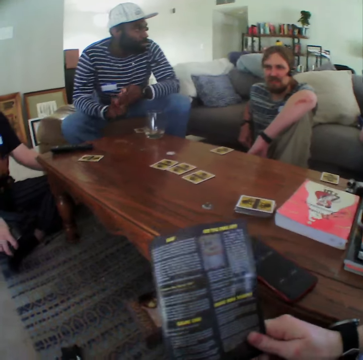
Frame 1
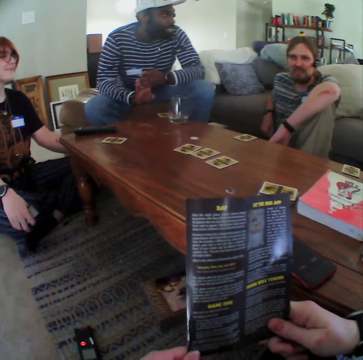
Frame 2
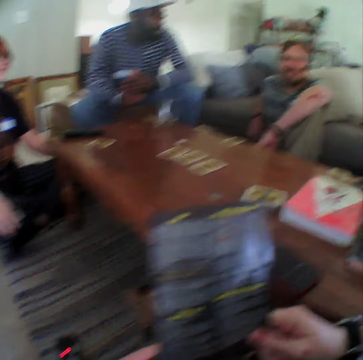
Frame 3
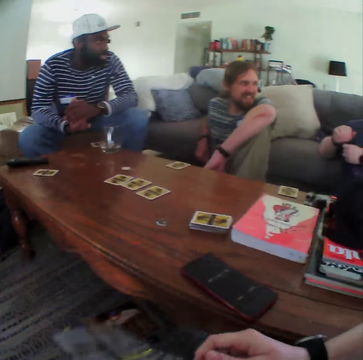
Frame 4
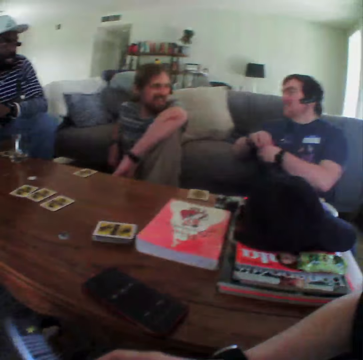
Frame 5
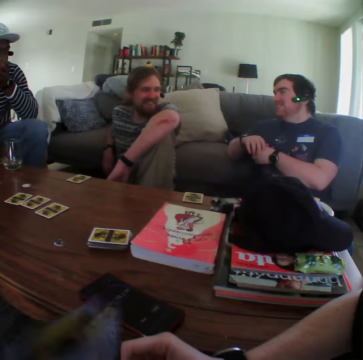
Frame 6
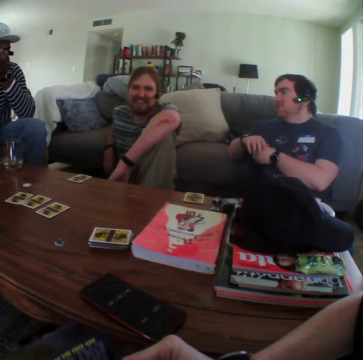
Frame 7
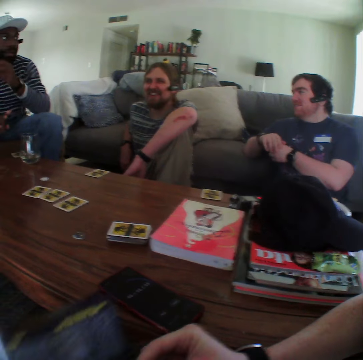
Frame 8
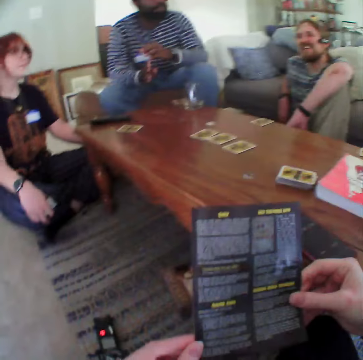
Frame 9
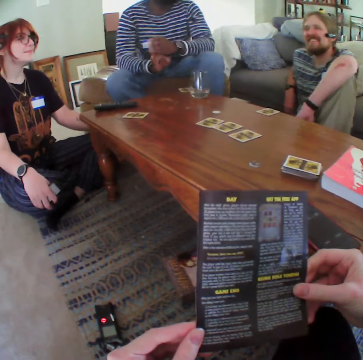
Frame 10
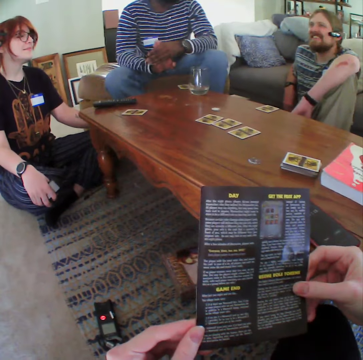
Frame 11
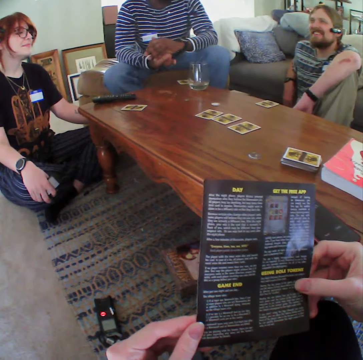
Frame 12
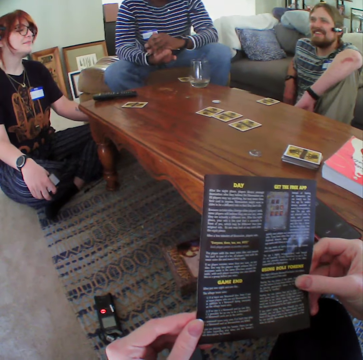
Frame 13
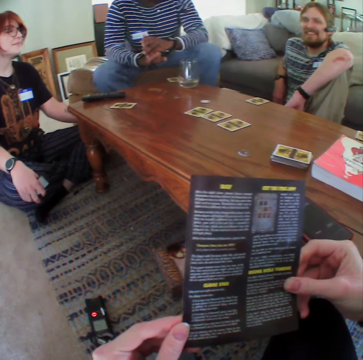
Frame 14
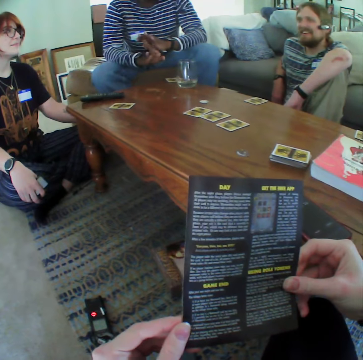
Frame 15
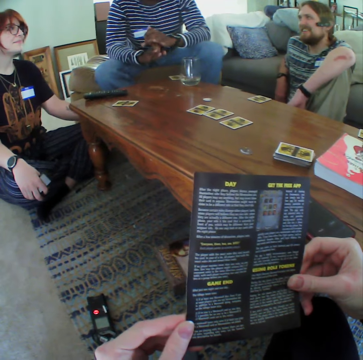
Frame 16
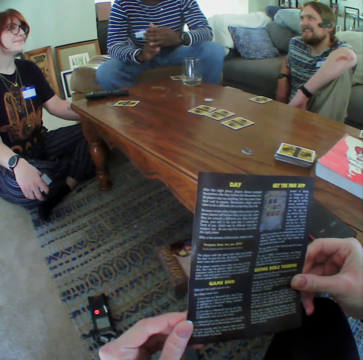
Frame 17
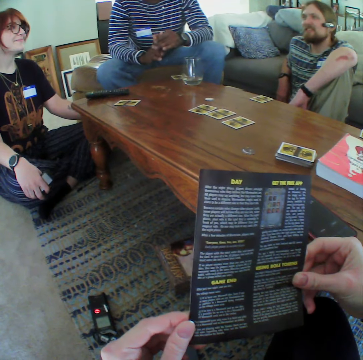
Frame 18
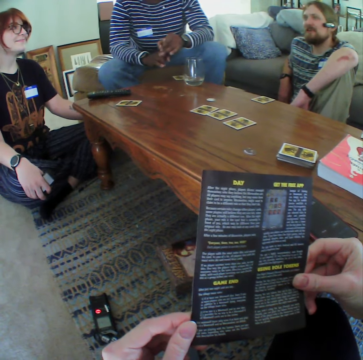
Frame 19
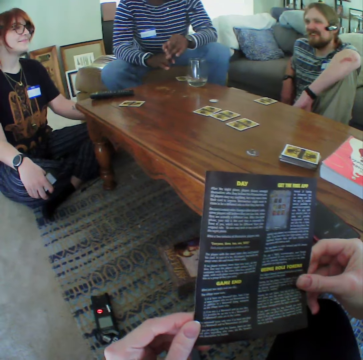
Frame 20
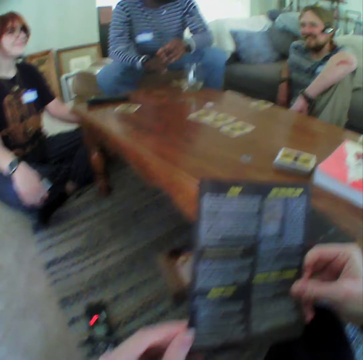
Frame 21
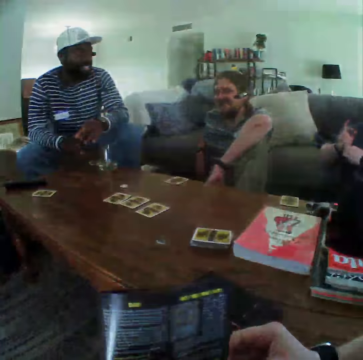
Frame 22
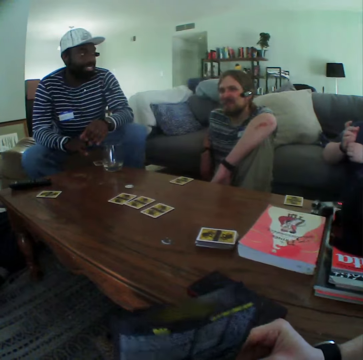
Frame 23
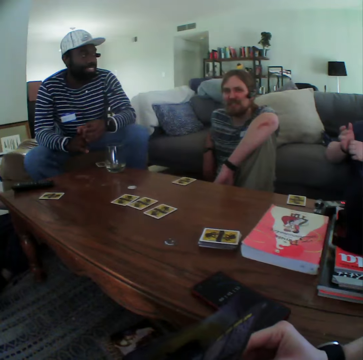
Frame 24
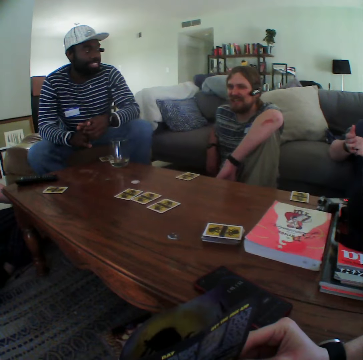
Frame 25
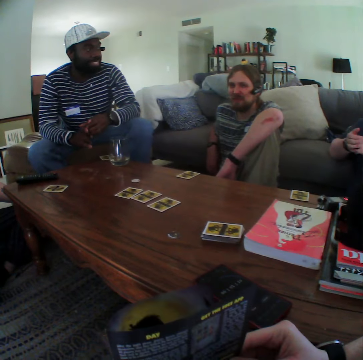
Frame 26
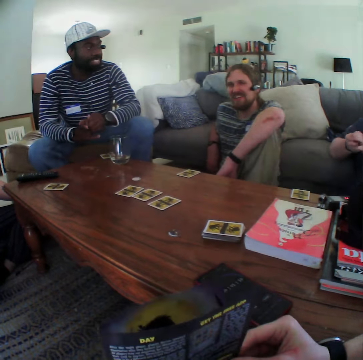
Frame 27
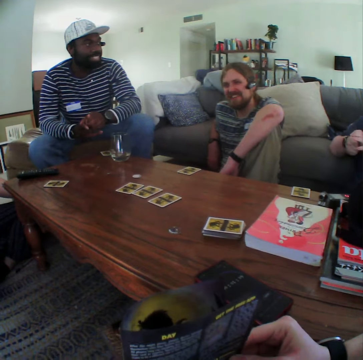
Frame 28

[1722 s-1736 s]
The camera wearer puts down the booklet. A man puts his hand in the mouth. The camera wearer reads the booklet.

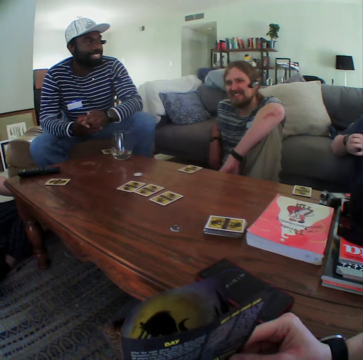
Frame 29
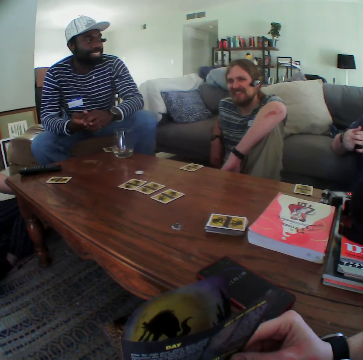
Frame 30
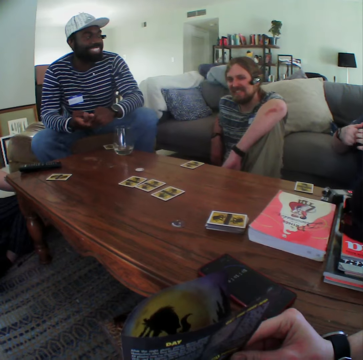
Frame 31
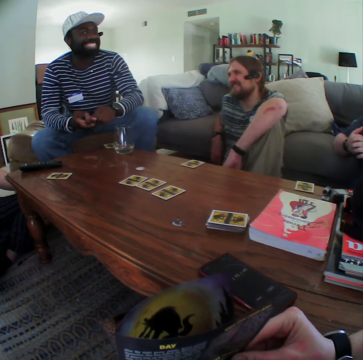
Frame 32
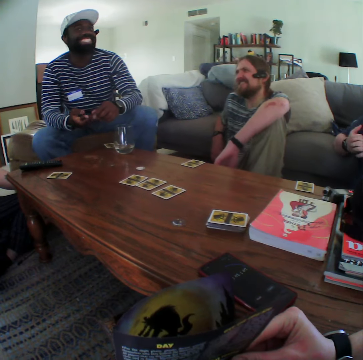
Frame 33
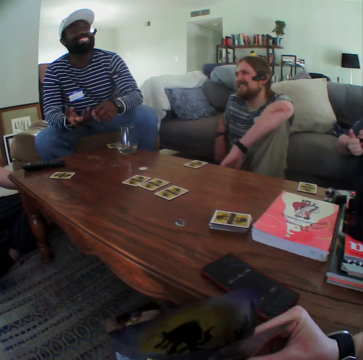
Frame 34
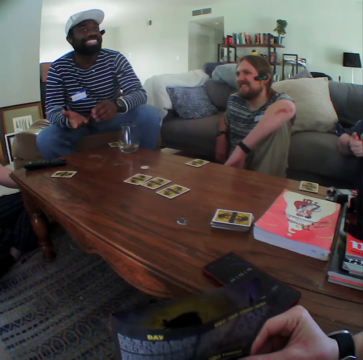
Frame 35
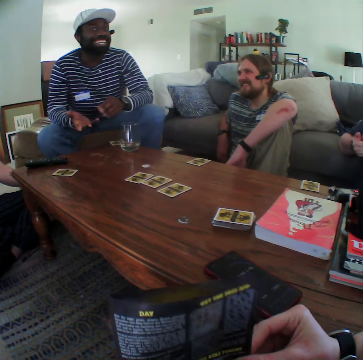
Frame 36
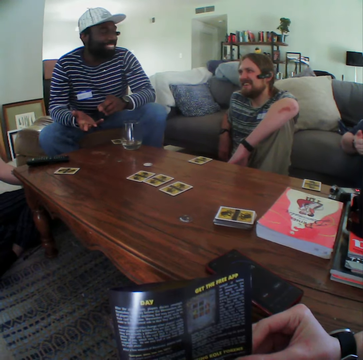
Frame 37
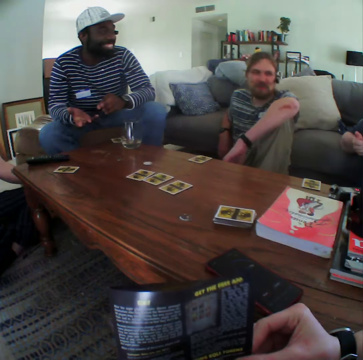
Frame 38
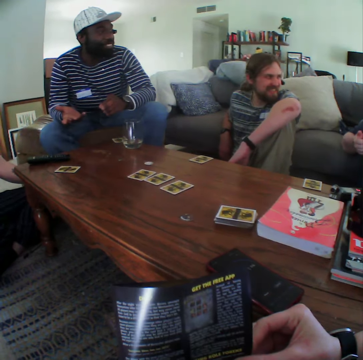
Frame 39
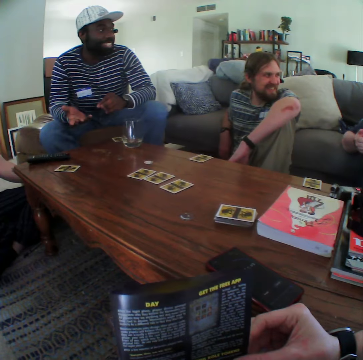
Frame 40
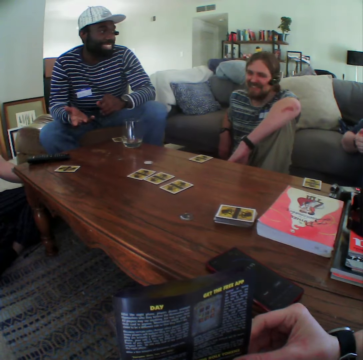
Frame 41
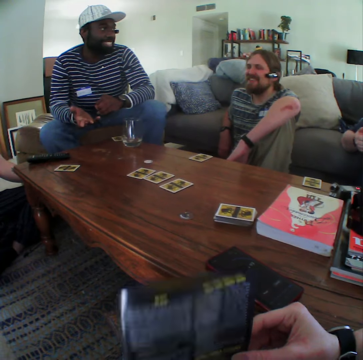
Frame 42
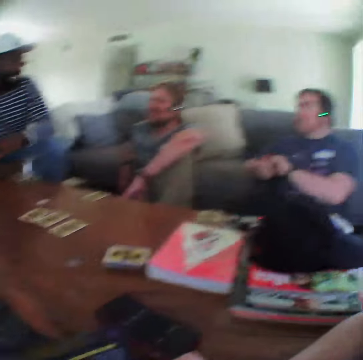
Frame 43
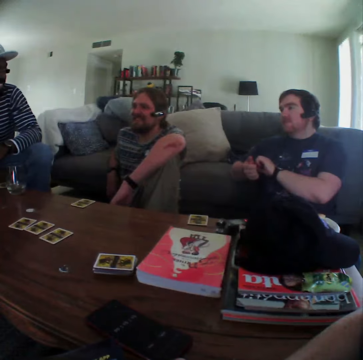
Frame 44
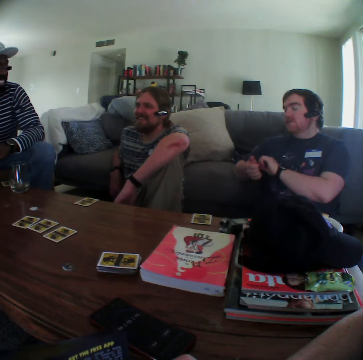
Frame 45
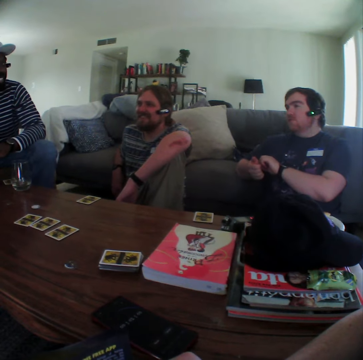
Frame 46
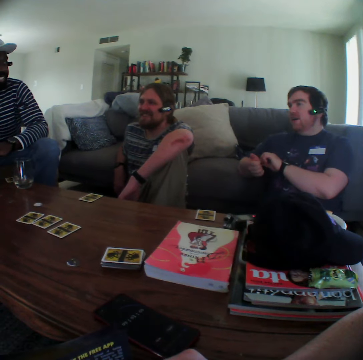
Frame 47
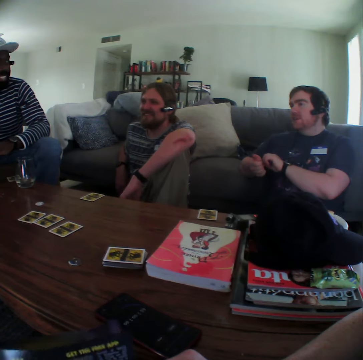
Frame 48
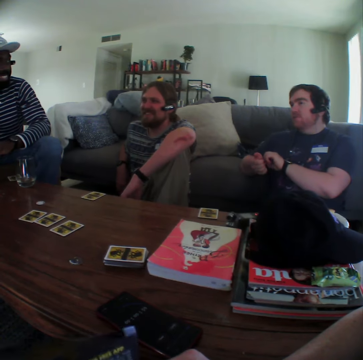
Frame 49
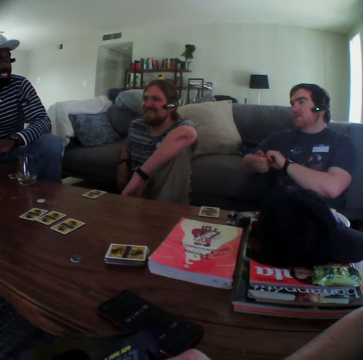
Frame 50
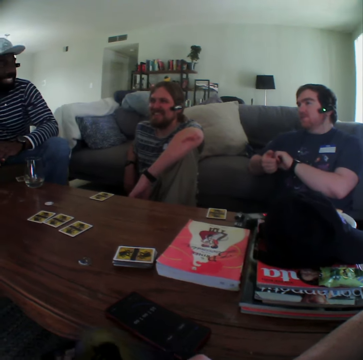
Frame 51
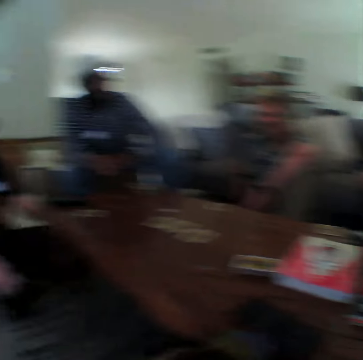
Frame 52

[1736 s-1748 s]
A man gestures with his hand. The camera wearer looks at another man.

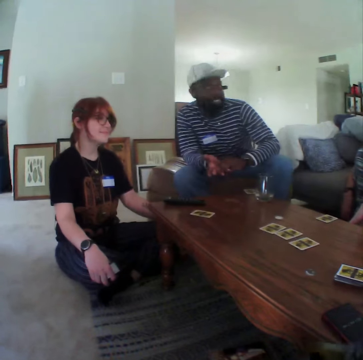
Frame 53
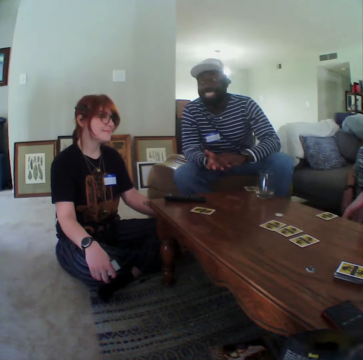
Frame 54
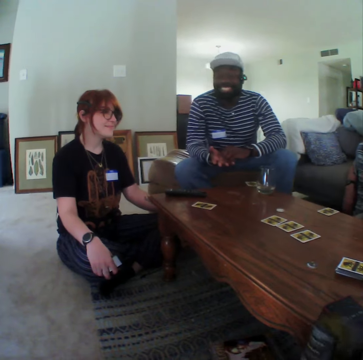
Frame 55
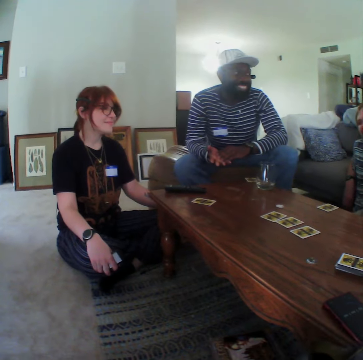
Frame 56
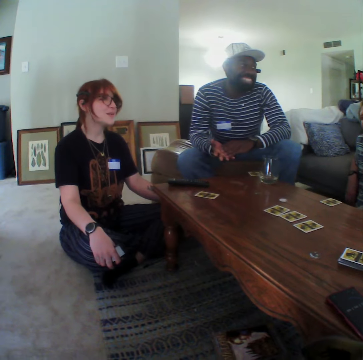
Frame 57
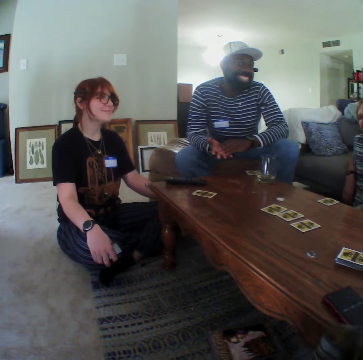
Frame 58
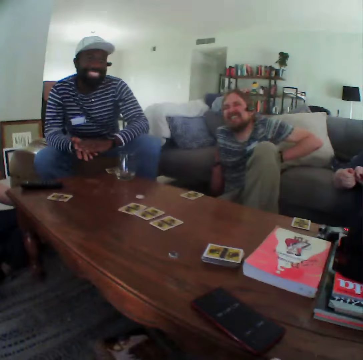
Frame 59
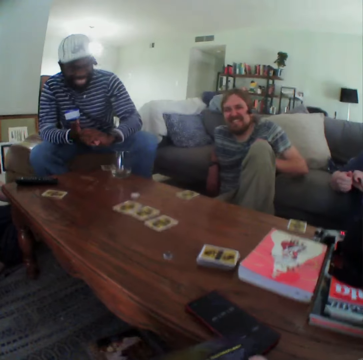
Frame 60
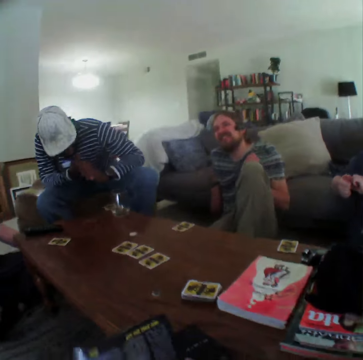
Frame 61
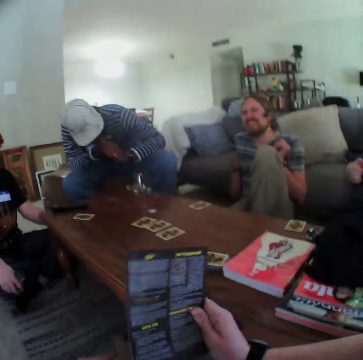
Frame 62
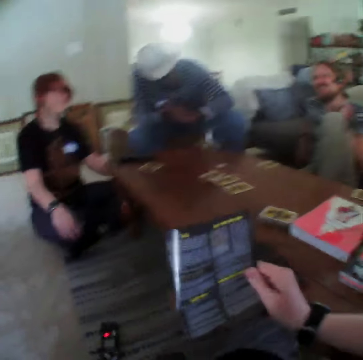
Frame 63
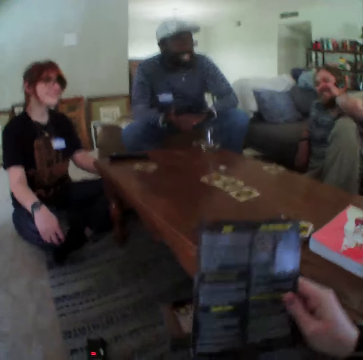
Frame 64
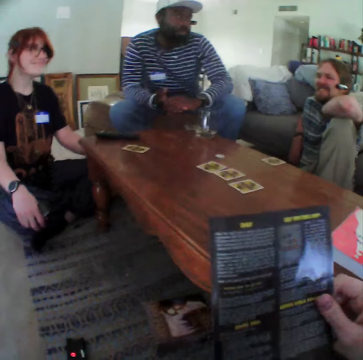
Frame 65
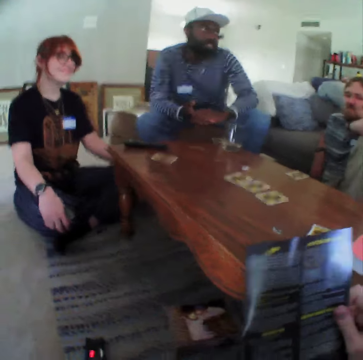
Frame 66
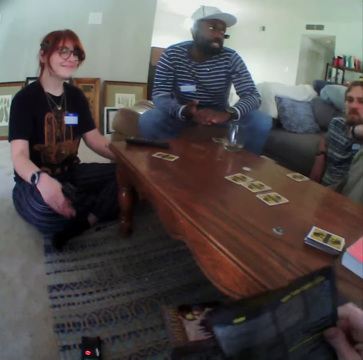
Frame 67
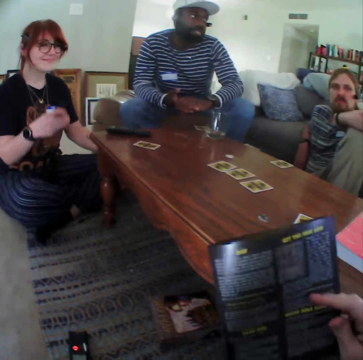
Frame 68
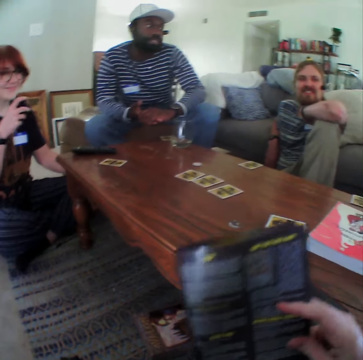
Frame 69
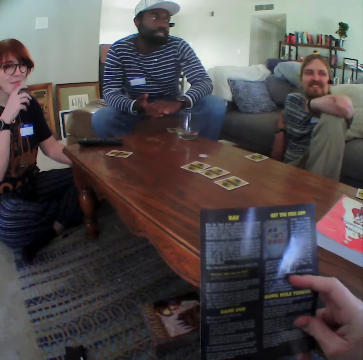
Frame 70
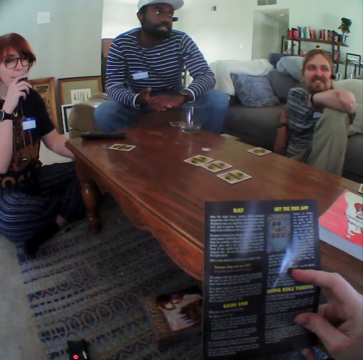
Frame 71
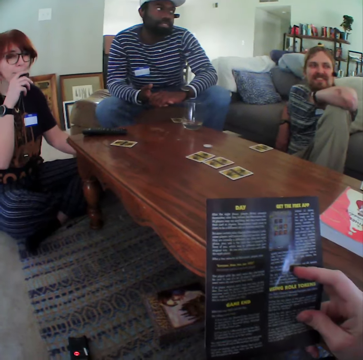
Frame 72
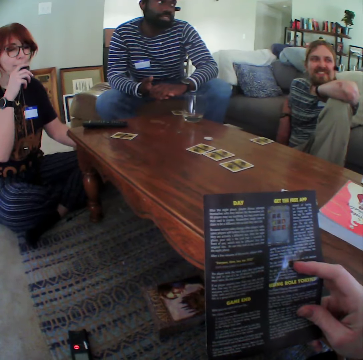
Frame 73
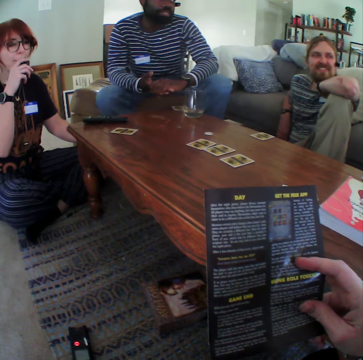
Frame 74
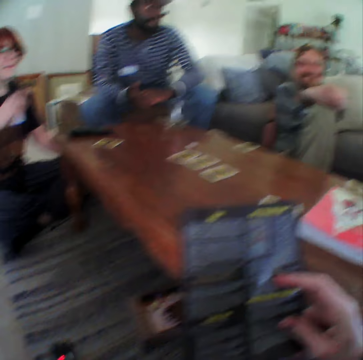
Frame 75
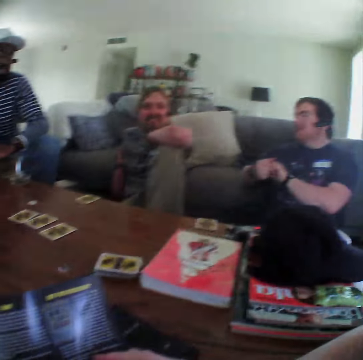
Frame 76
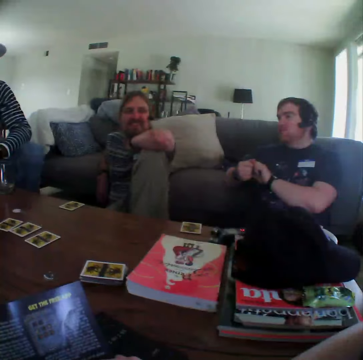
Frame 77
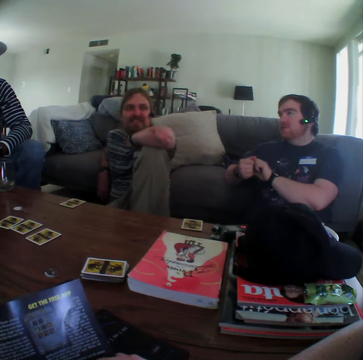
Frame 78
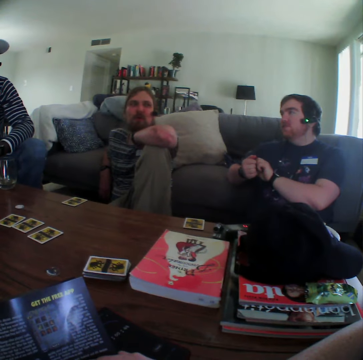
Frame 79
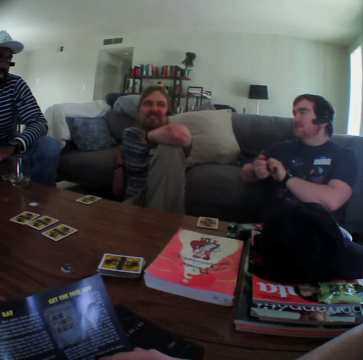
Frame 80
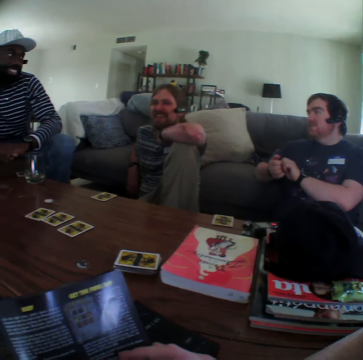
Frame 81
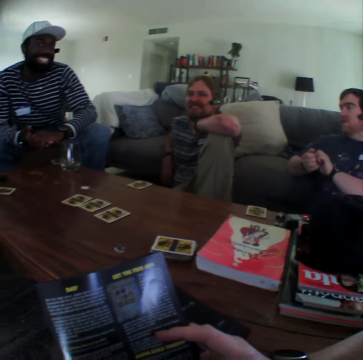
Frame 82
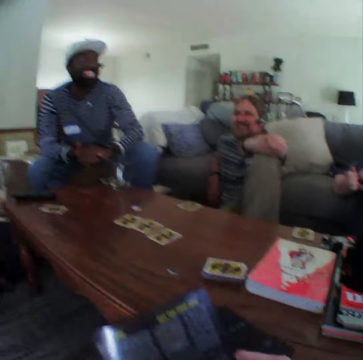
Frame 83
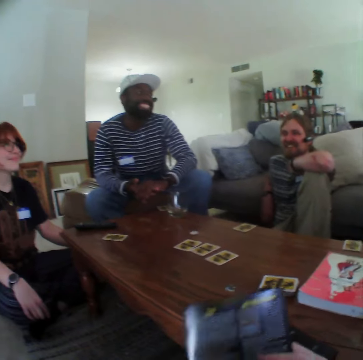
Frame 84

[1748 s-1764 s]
A woman talks. A man looks down. The woman lifts her hand and puts the vape pen in the mouth. Another man talks.
